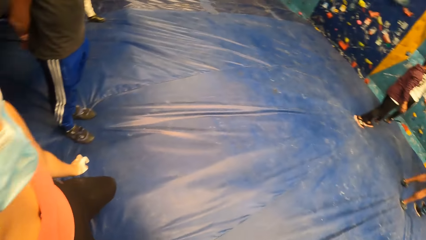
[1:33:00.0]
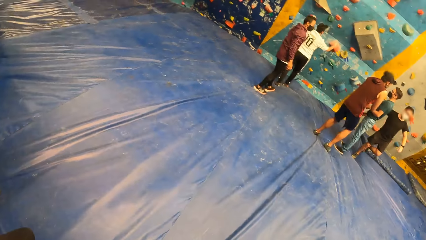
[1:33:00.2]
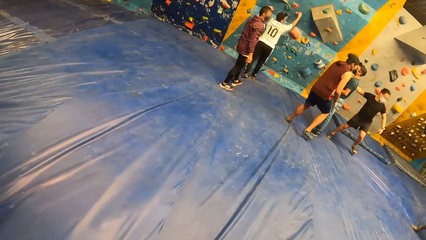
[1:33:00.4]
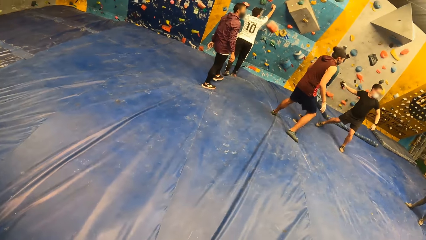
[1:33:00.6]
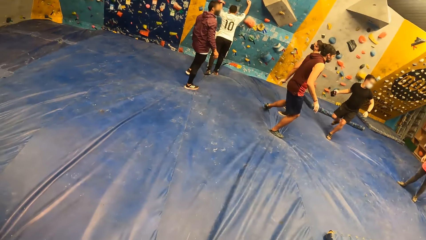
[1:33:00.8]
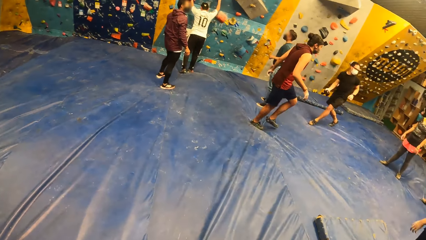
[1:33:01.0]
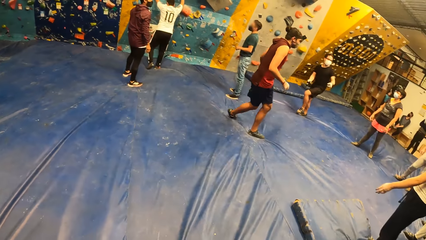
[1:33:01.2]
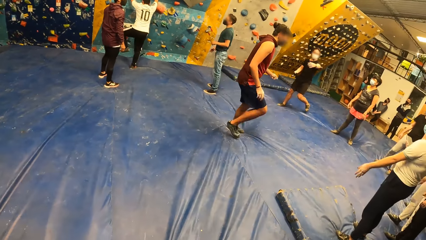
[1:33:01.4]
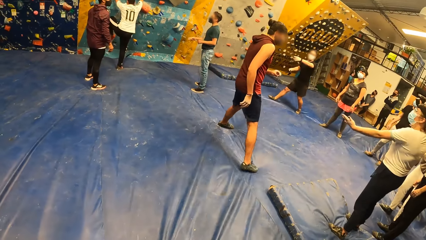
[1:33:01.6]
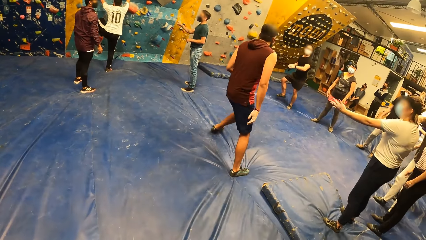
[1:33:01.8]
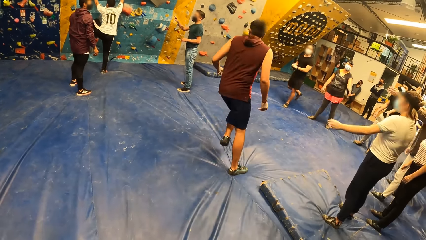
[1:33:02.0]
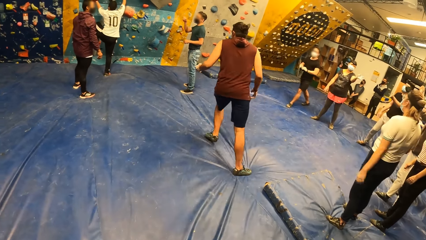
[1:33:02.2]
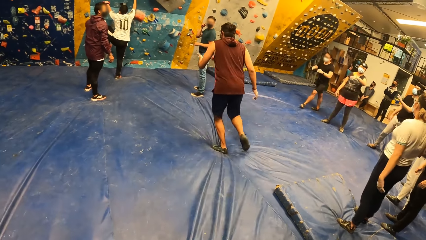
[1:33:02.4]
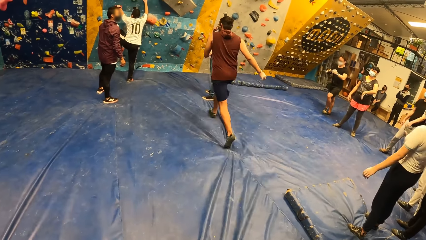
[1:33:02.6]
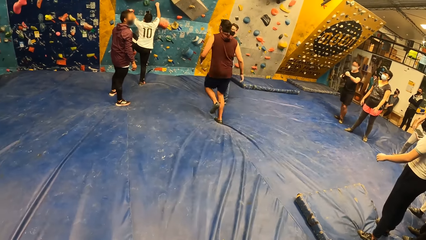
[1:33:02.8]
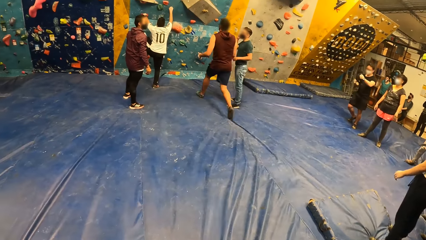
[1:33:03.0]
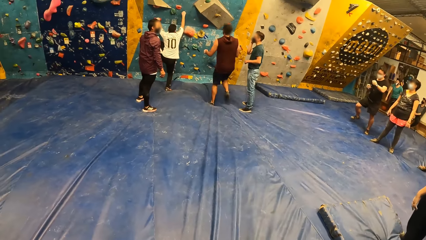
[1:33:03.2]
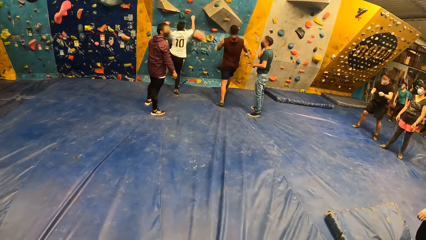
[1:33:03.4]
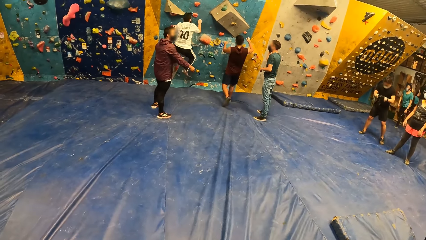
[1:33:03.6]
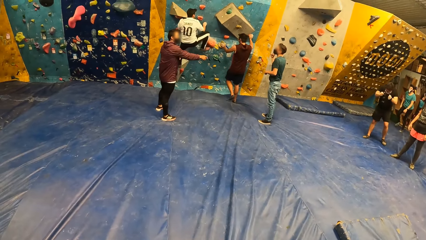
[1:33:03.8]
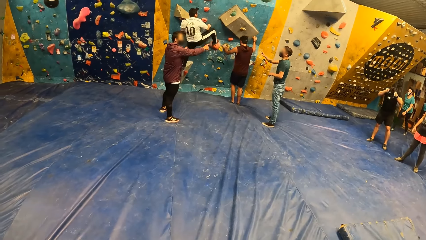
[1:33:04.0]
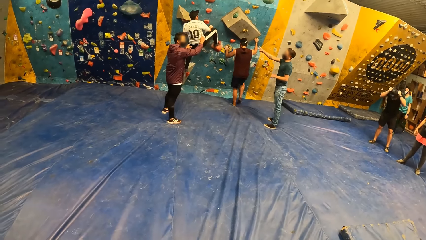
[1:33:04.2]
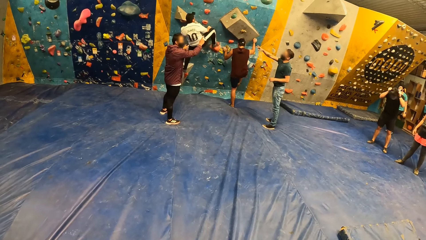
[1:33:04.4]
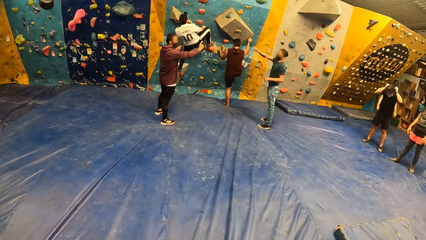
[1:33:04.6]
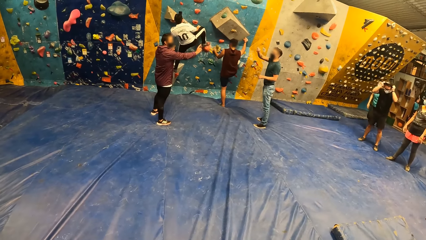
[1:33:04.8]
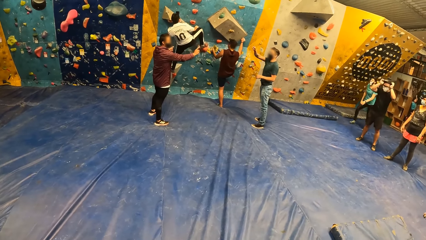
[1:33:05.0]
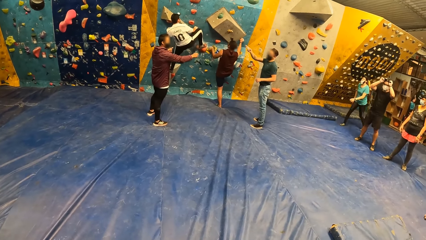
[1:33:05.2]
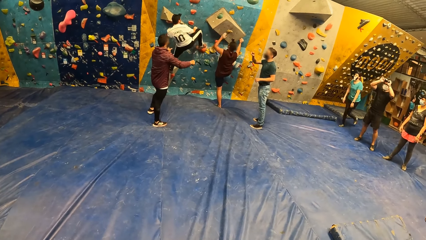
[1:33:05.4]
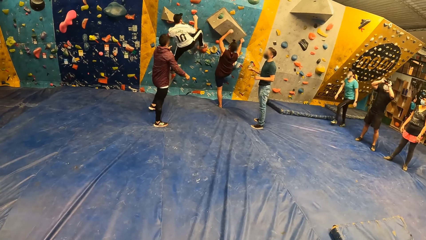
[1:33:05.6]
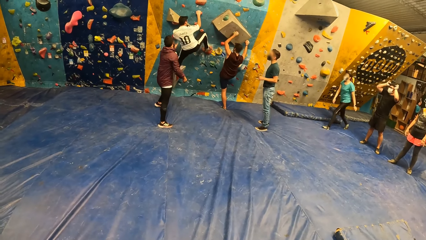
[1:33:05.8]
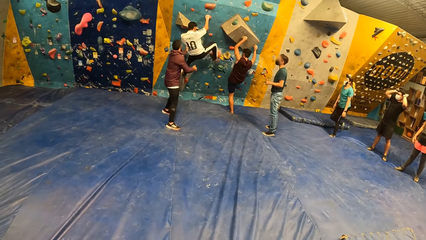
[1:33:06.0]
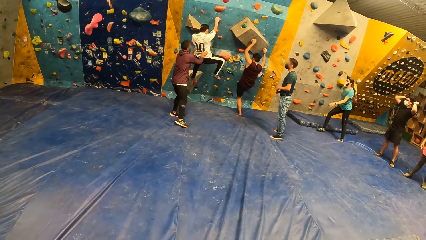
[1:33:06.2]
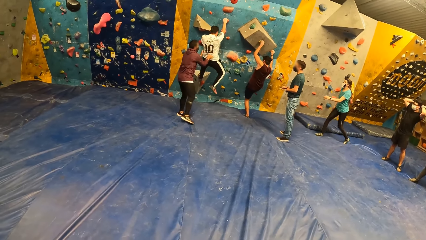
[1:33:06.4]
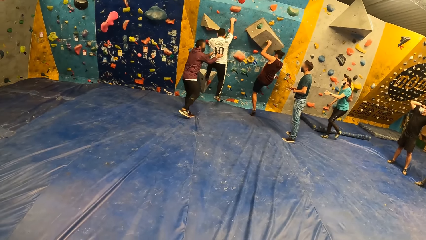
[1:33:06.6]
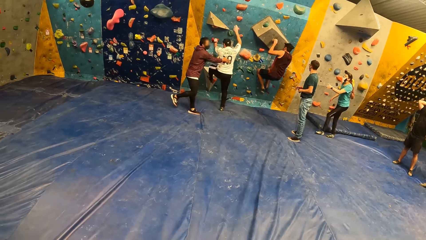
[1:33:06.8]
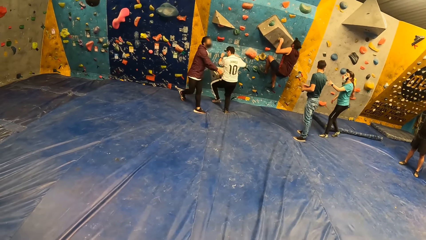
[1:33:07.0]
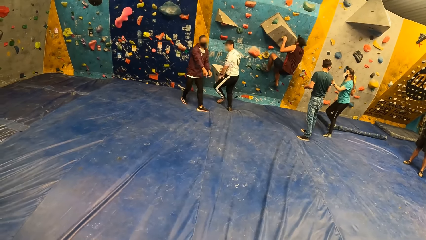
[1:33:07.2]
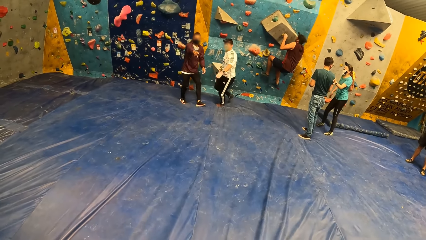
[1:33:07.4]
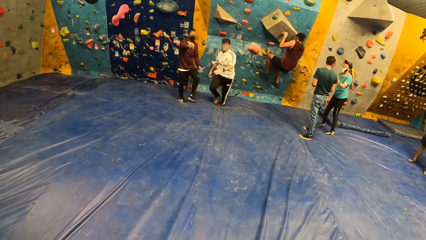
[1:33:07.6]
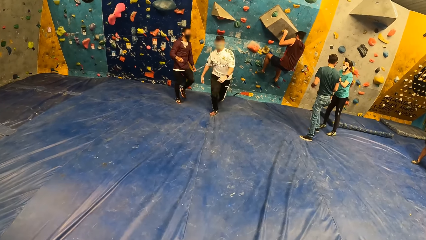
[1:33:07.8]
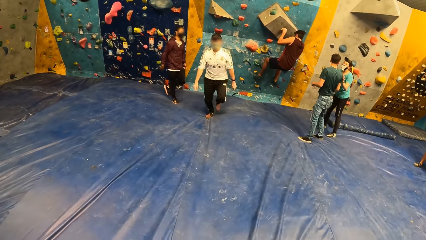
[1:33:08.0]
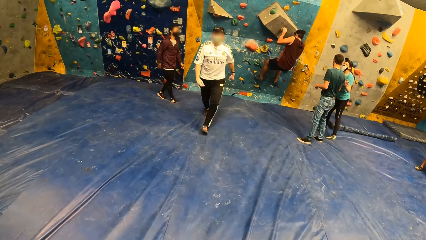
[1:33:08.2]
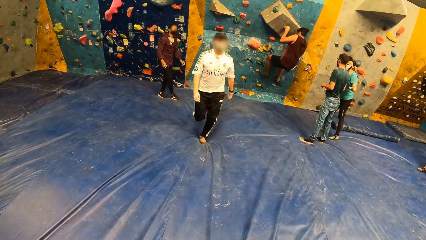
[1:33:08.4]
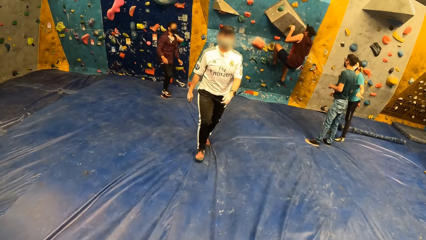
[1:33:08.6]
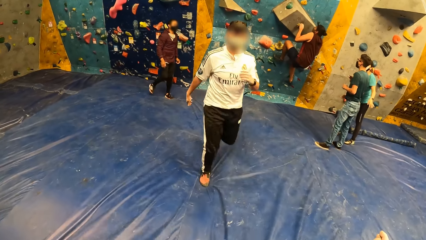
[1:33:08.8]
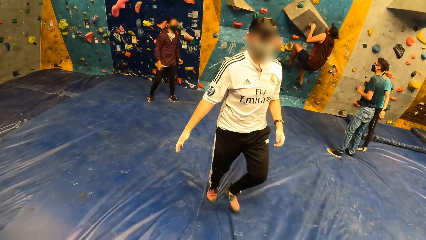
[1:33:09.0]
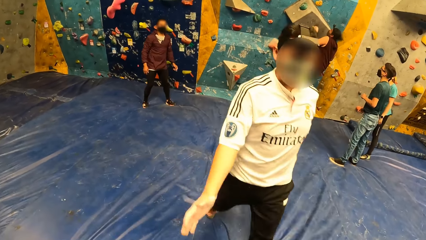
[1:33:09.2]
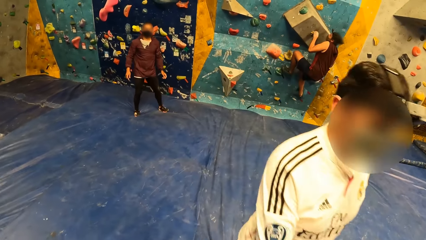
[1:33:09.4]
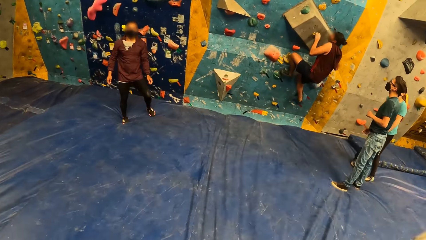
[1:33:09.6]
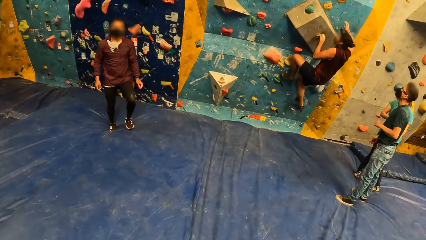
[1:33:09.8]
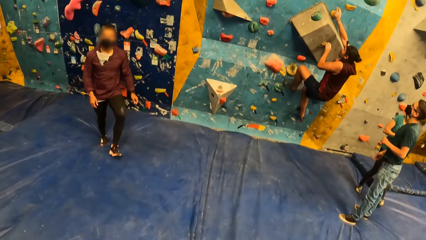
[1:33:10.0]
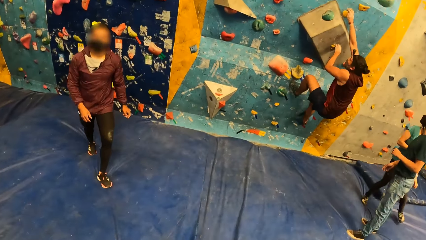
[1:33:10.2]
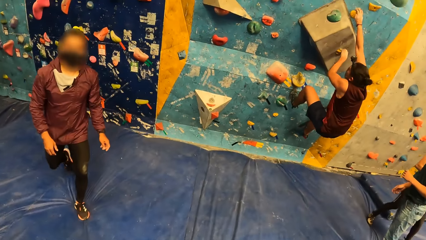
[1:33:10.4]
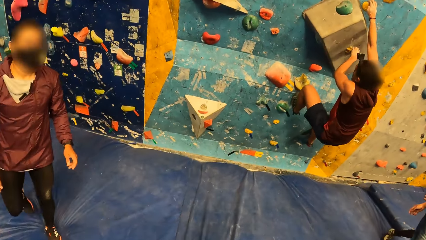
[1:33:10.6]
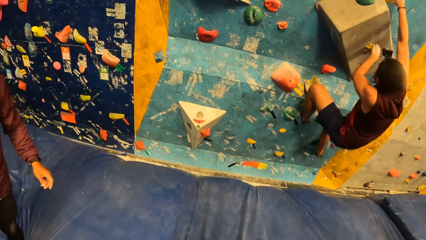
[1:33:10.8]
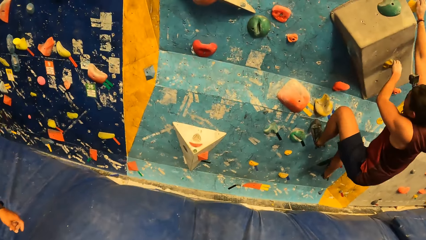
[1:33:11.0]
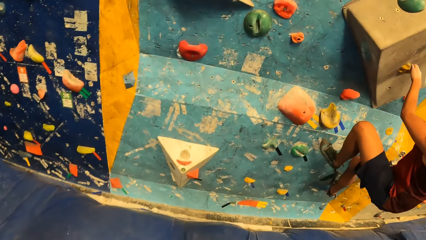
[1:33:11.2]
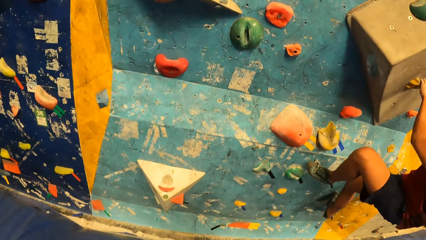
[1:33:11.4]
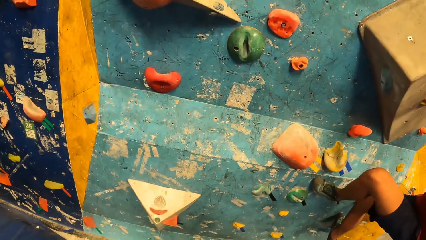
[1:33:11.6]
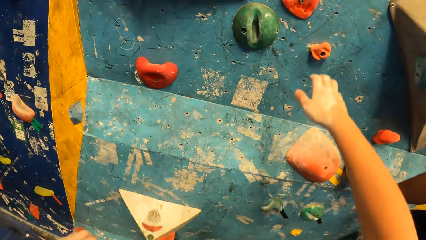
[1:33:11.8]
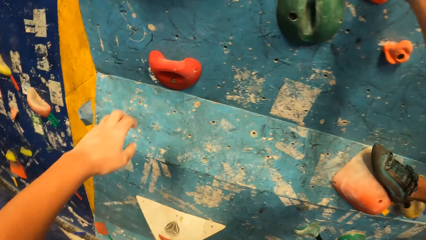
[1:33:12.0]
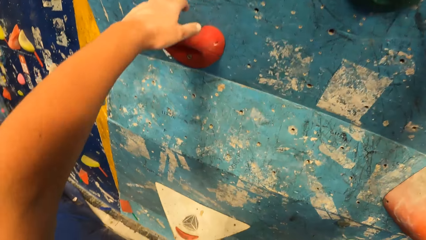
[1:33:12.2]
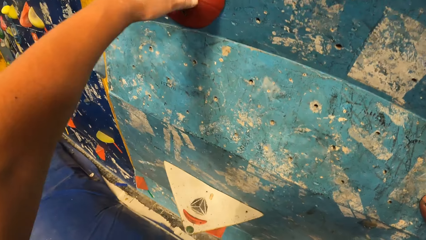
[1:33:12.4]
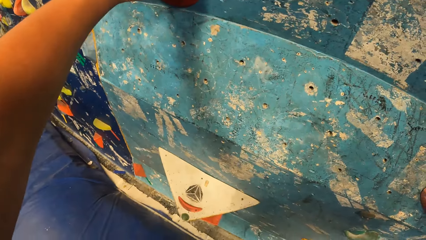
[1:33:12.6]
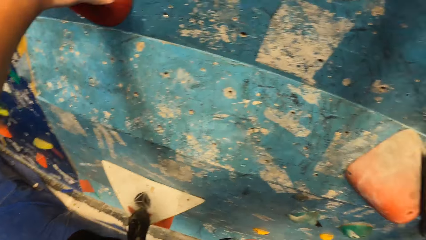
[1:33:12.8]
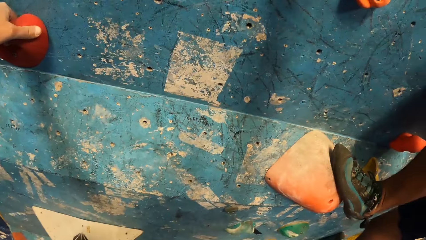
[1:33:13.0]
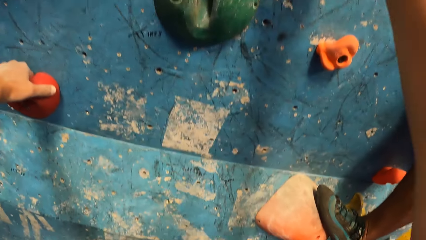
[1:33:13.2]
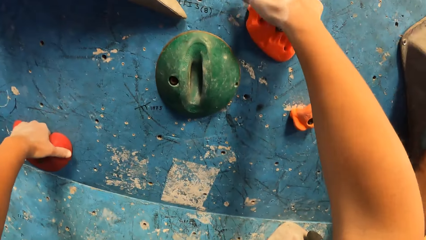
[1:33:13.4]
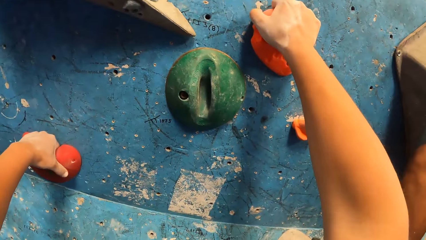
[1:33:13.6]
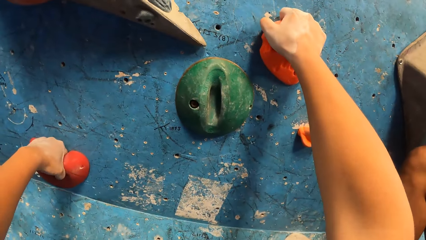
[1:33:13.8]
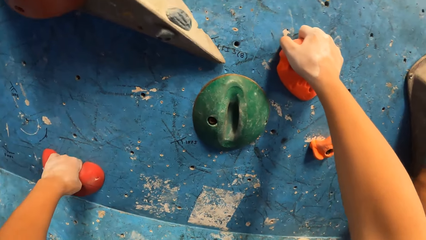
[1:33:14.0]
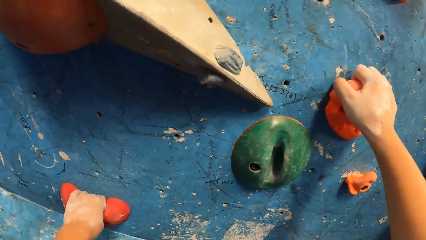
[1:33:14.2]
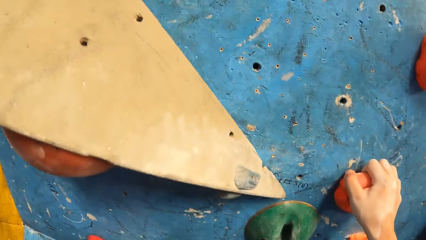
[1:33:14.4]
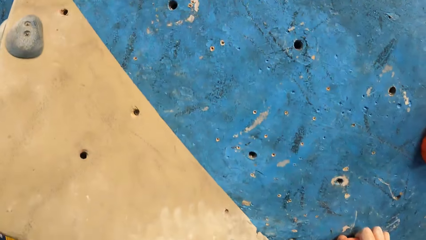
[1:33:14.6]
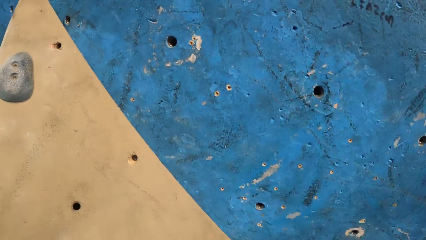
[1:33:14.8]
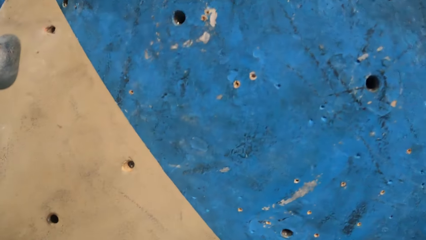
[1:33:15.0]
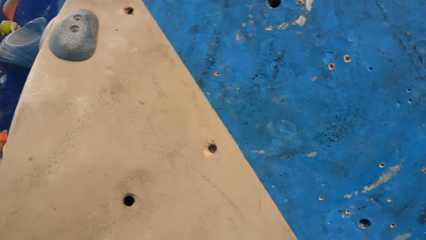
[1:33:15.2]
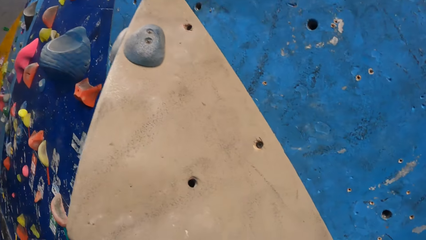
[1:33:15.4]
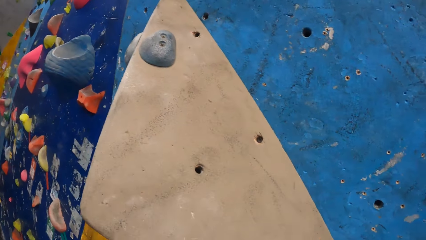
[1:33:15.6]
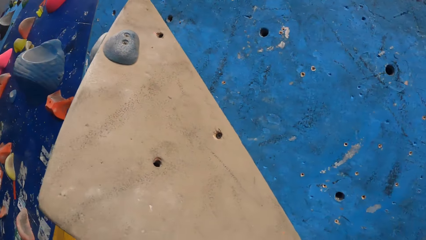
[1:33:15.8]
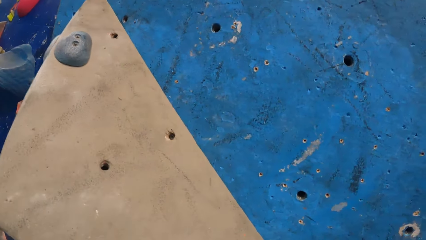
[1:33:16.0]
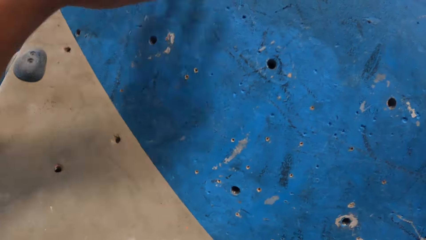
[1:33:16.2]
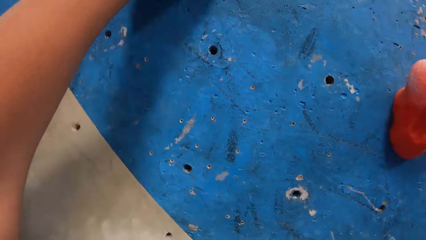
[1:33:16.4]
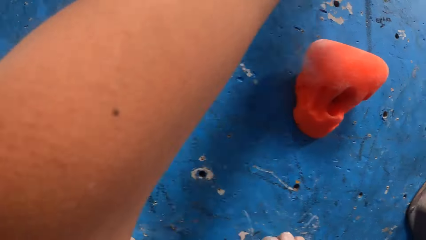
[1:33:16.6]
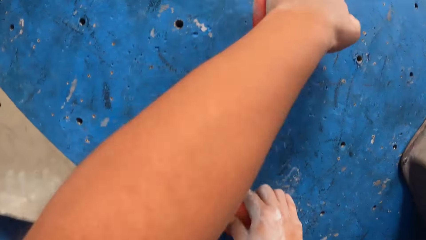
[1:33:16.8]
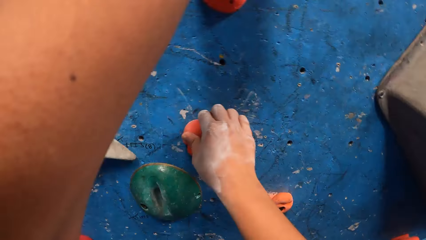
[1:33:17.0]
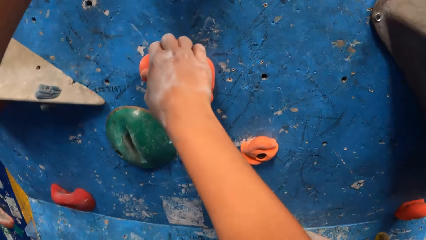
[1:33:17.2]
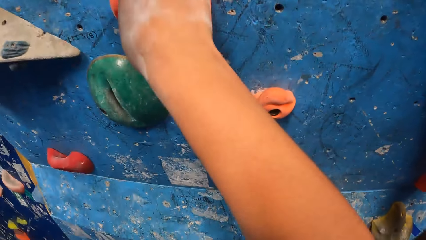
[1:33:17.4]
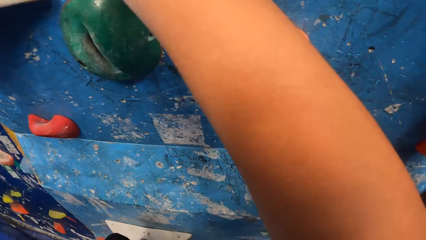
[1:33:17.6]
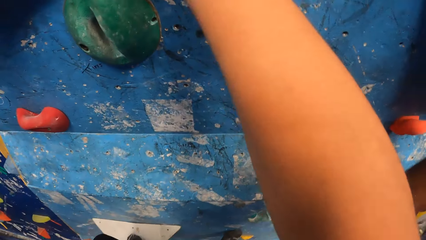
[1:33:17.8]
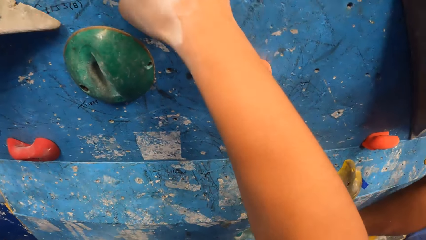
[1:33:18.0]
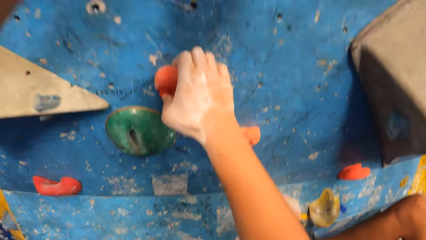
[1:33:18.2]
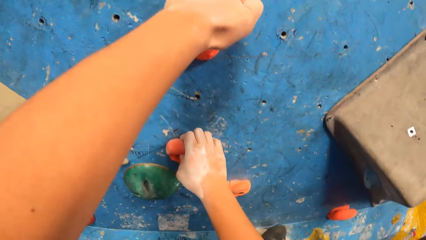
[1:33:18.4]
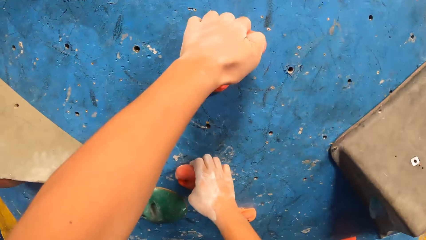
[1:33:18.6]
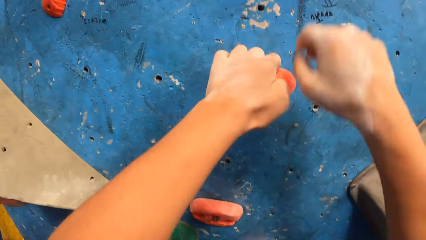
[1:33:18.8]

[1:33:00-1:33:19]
A man collects the camera from the instructor with his right hand. Another man climbs up the bouldering wall with both hands. A third man climbs the bouldering wall with both hands. The second man falls off the bouldering wall to the crash pad. A woman interacts with the instructor and touches the instructor with her left hand. The camera wearer touches the second man with his right hand. He walks ahead. He climbs up the bouldering wall with both hands.
